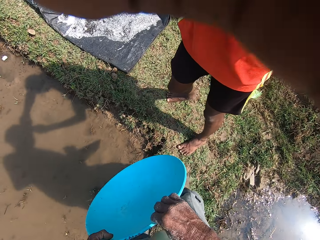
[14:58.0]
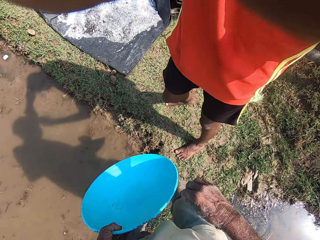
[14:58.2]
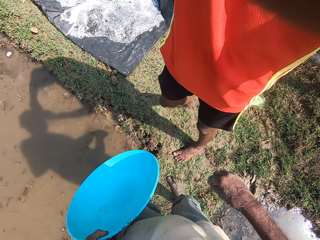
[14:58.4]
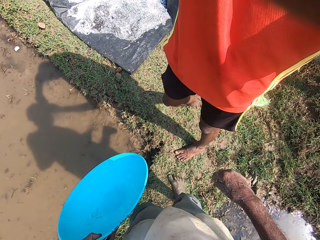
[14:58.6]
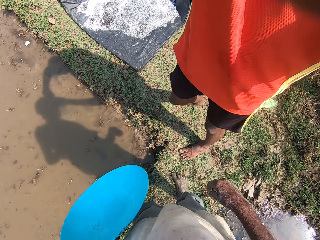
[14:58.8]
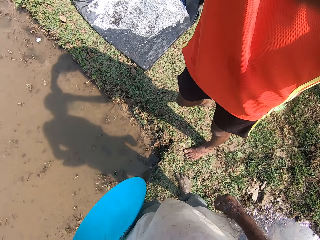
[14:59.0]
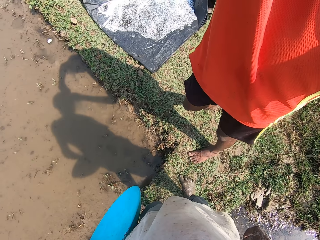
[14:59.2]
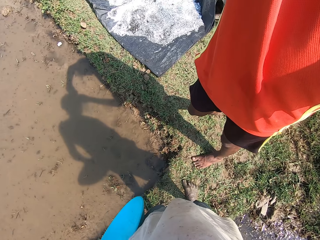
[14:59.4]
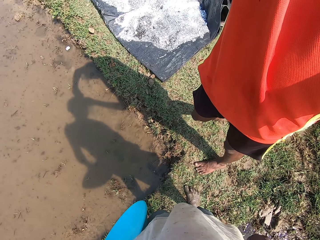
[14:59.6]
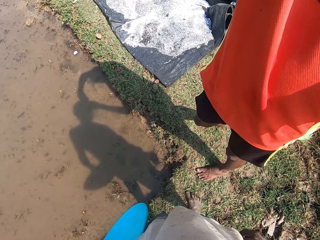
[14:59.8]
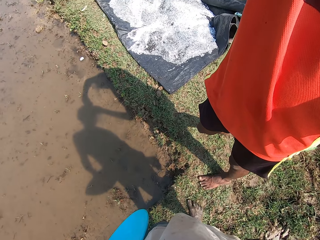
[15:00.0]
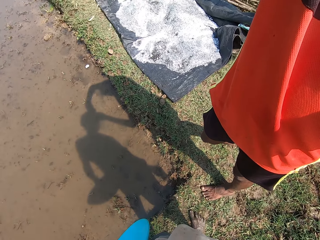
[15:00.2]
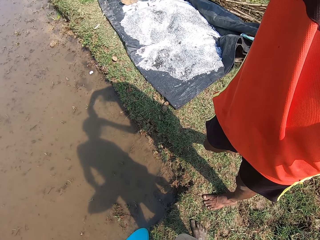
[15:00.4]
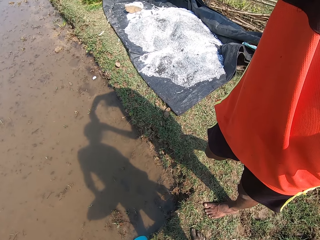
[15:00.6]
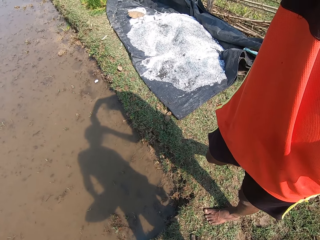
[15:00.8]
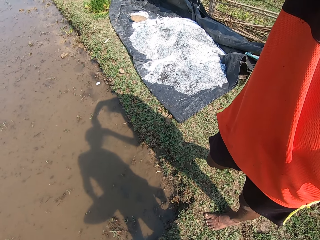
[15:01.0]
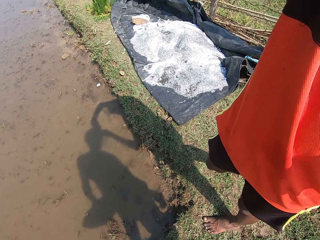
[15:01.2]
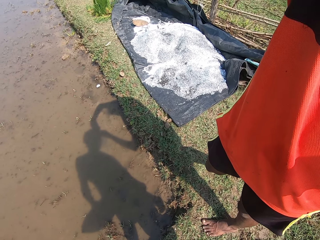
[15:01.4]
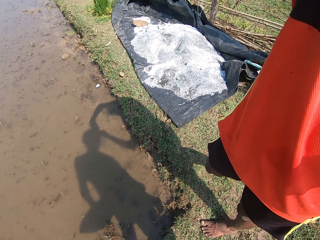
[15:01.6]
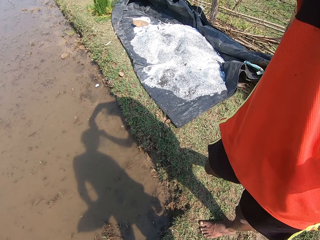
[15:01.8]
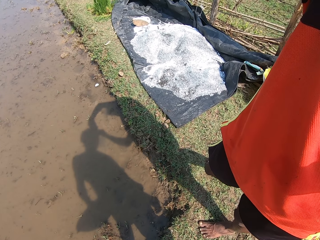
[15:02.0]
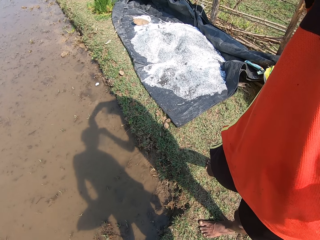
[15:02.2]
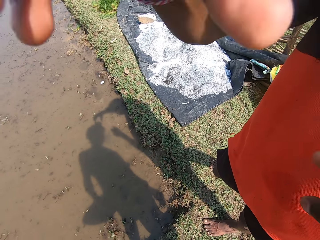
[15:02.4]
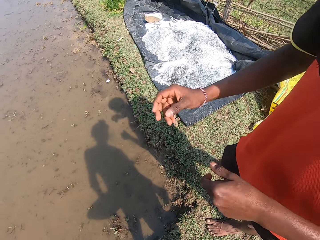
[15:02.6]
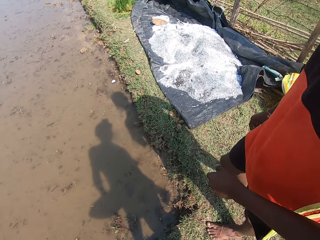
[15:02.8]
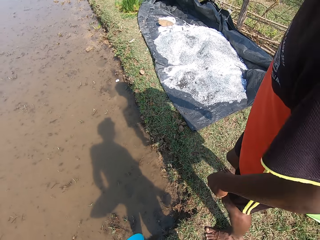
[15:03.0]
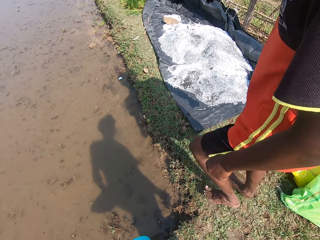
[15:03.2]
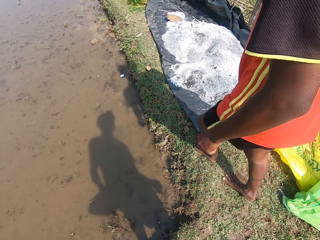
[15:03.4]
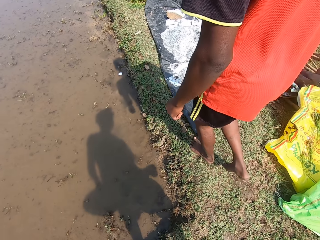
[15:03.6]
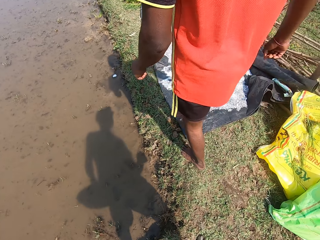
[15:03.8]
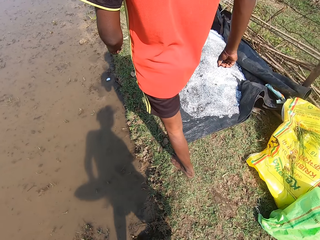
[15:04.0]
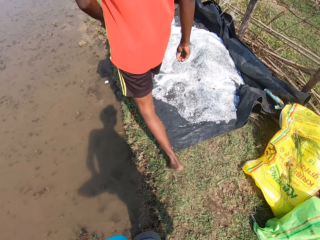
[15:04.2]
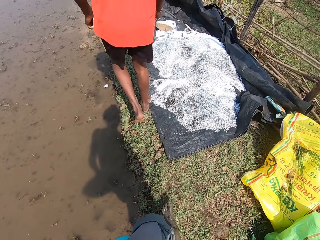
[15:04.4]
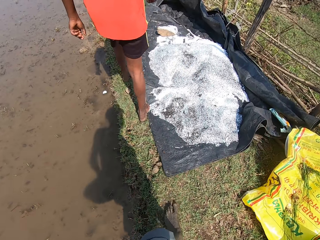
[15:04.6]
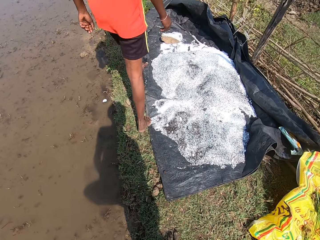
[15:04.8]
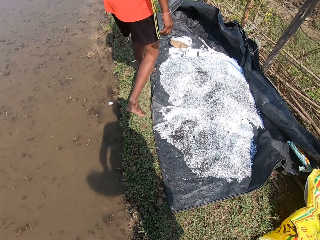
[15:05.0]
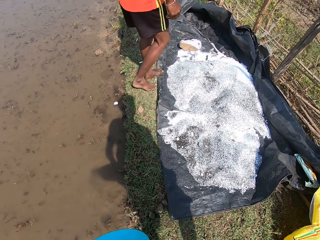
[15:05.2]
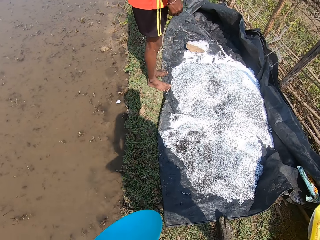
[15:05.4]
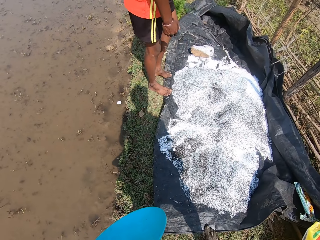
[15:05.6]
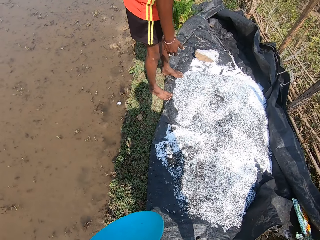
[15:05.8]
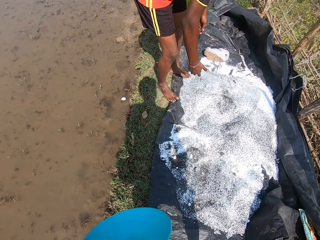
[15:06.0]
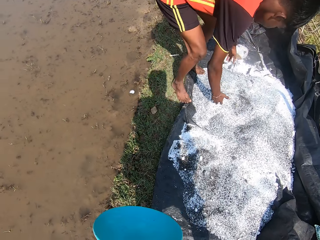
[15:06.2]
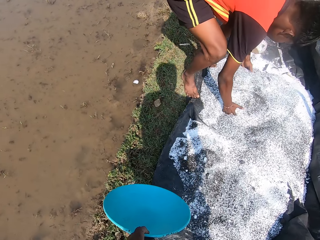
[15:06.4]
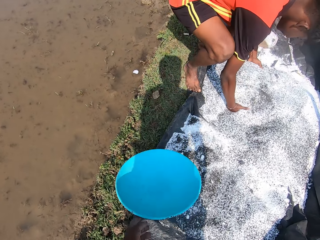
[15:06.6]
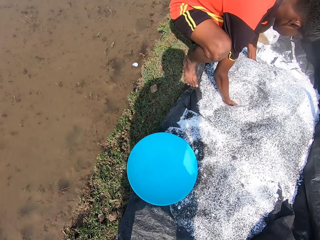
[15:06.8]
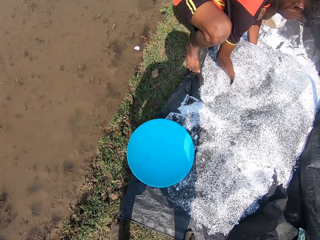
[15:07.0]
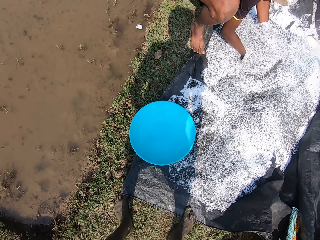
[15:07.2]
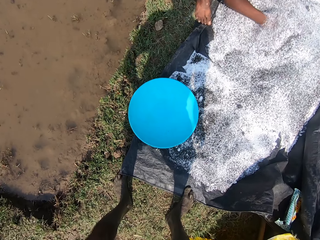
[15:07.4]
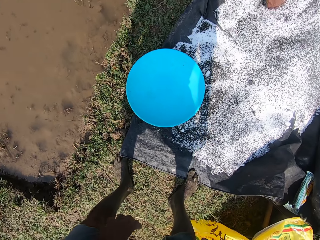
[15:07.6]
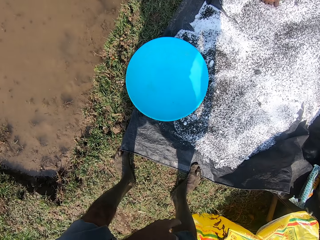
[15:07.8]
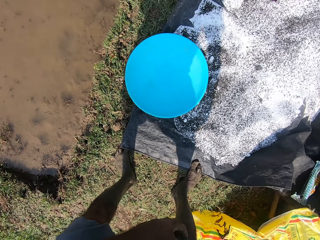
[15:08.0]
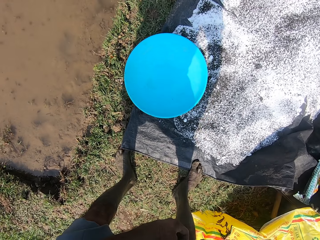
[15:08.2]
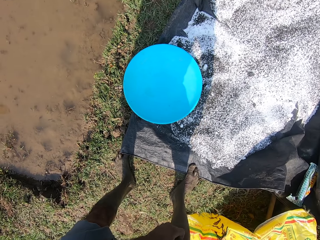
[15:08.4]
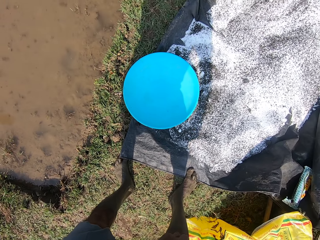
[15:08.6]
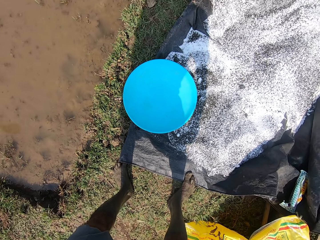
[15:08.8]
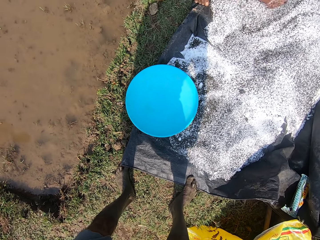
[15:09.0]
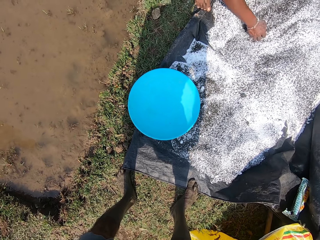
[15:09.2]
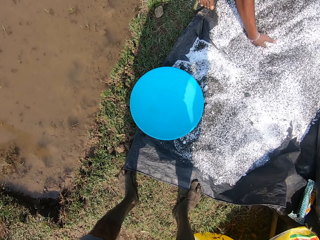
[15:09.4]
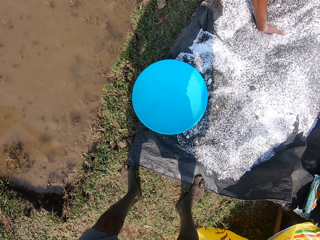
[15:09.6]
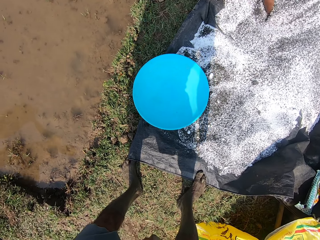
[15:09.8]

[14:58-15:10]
A person adjusts the camera wearer's camera. The person walks on the path. The person mixes the fertilizer. The person puts his hands inside the fertilizer on a polythene on the ground. The camera wearer drops the container or basin on the fertilizer on the polythene with his left hand.

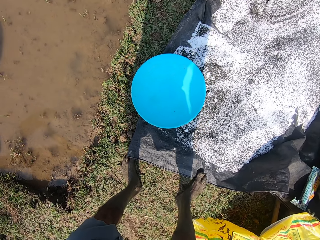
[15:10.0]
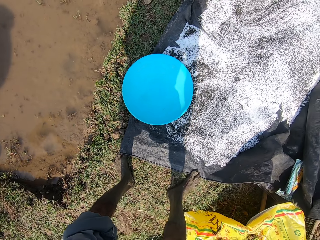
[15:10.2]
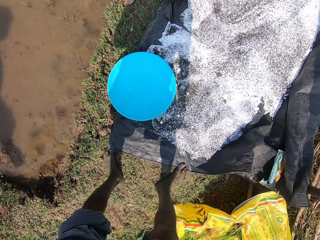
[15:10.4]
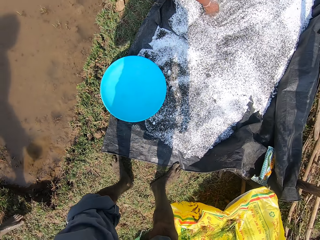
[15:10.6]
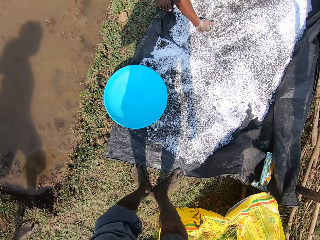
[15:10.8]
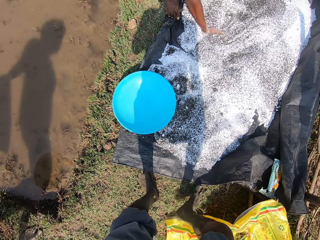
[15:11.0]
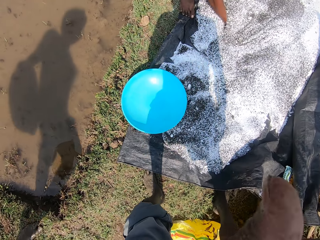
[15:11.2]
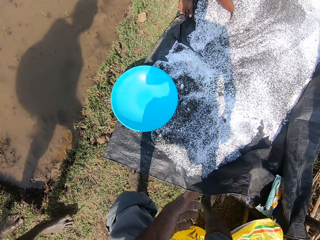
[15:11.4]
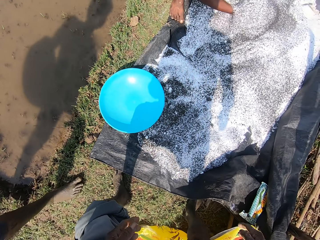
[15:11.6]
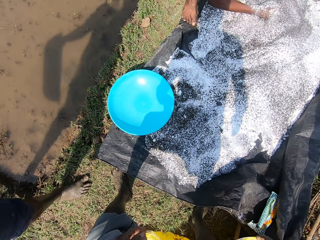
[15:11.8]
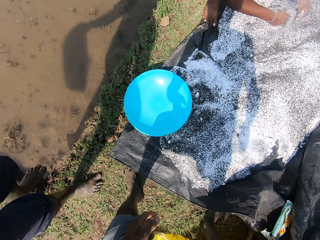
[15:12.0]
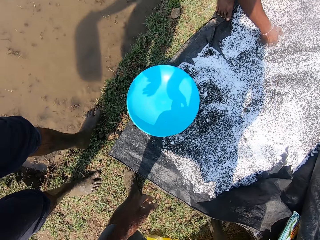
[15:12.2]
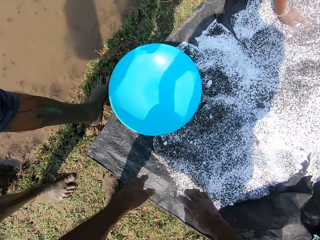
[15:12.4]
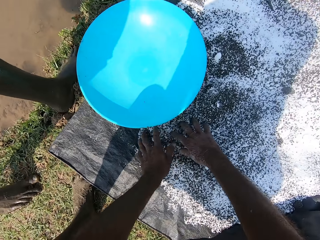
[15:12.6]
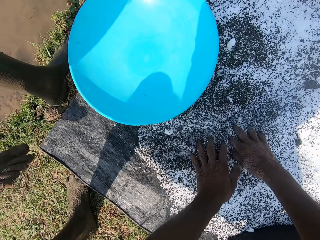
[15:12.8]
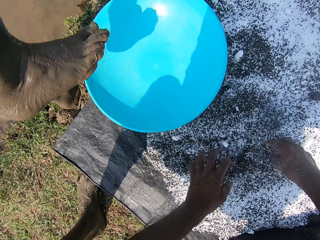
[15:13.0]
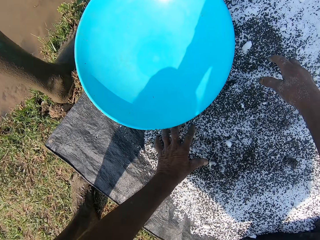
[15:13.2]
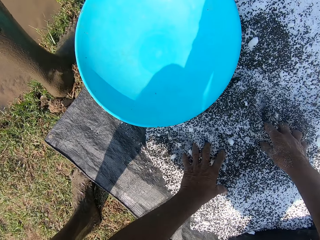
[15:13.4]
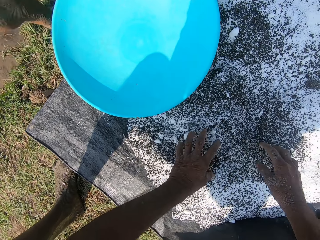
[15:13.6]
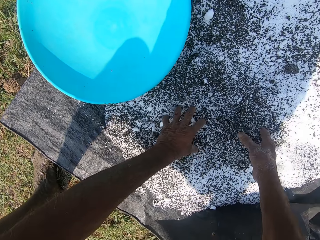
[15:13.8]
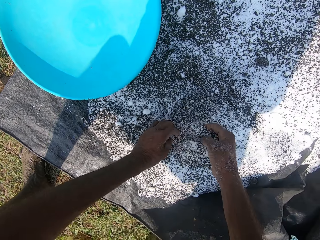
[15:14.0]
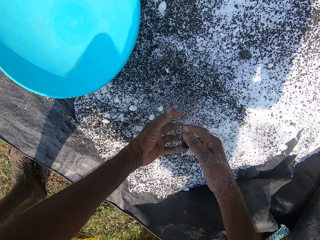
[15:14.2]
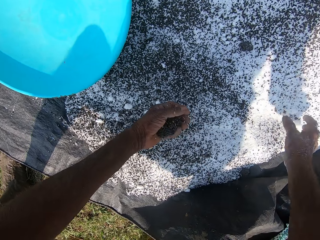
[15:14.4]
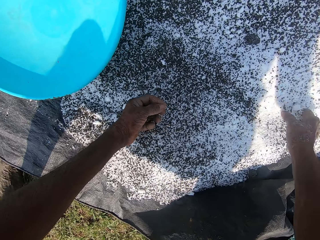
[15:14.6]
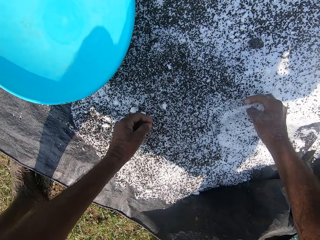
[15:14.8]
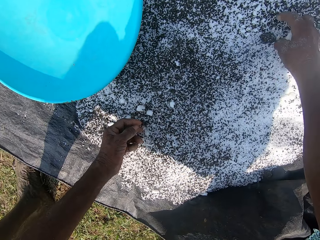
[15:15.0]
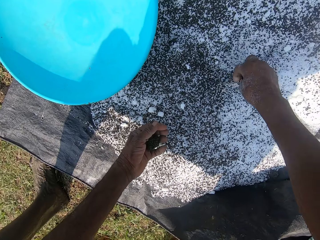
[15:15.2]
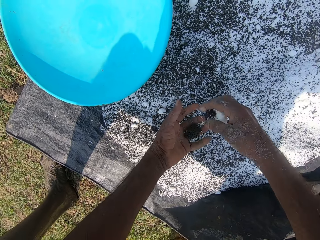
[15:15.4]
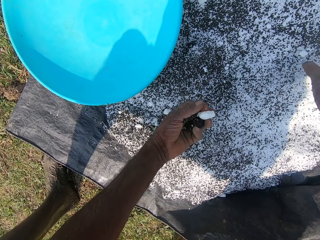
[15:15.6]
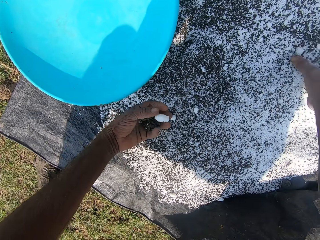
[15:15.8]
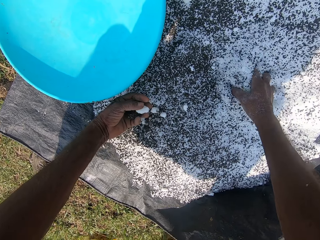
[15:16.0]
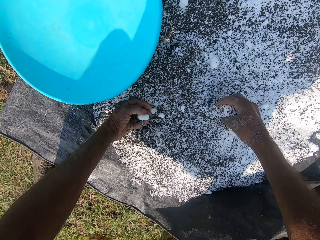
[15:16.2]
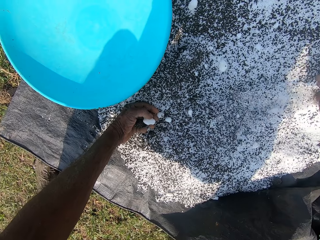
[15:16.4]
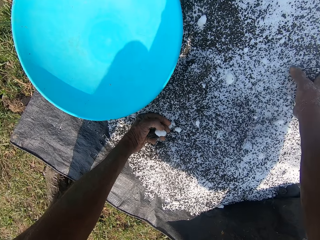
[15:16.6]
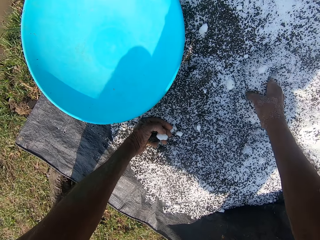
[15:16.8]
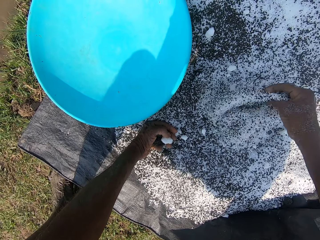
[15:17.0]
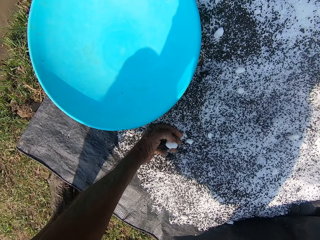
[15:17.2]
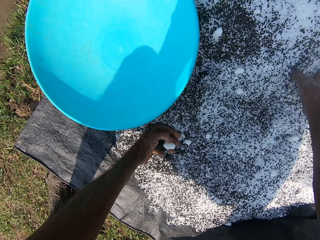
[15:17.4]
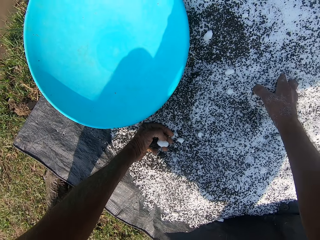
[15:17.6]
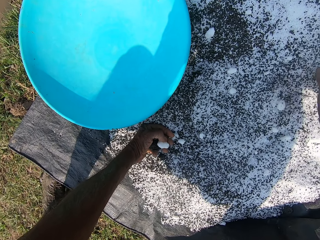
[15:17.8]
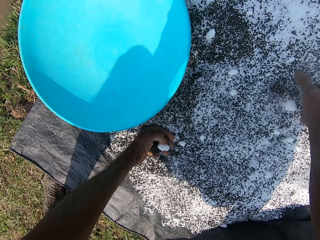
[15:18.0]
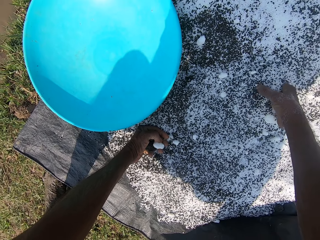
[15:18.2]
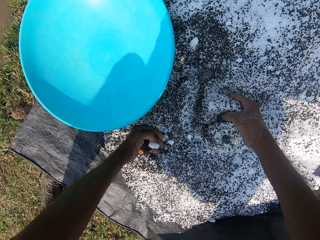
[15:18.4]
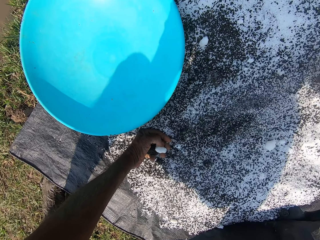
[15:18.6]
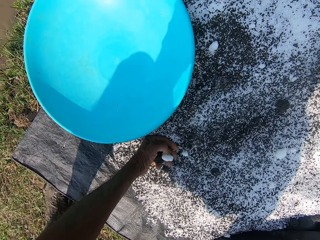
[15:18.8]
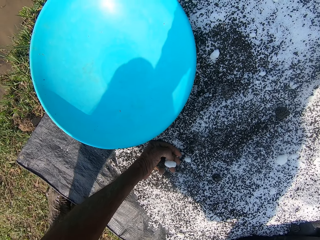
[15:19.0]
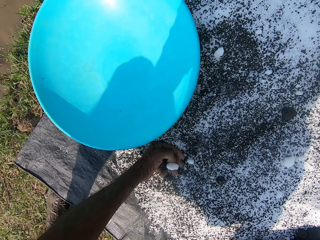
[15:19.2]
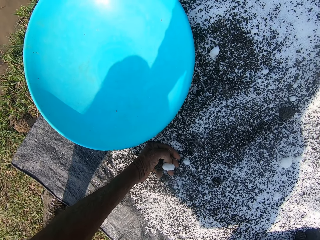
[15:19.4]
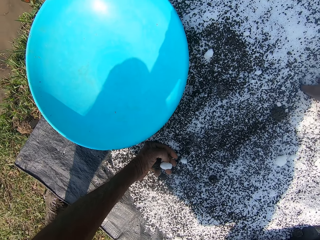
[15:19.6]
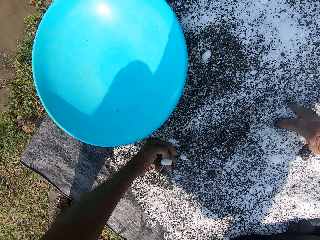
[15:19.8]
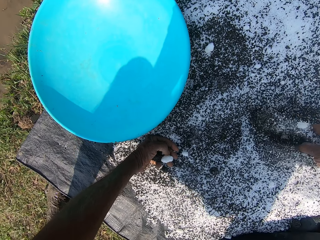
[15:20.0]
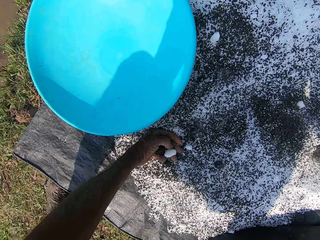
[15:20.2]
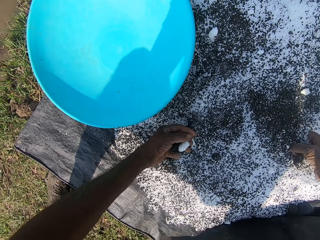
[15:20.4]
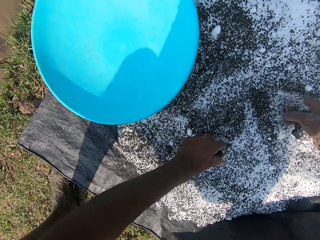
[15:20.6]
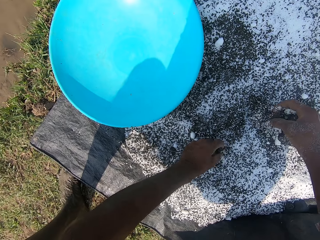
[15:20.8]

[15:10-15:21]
A man walks towards the camera wearer. The camera wearer spreads the fertilizer on the polythene with his hands. He mixes the fertilizer. He packs some fertilizer from the polythene with his right hand and passes the fertilizer to his left hand. He passes the fertilizer to his left hand again. He spreads the fertilizer on the polythene with his right hand.
